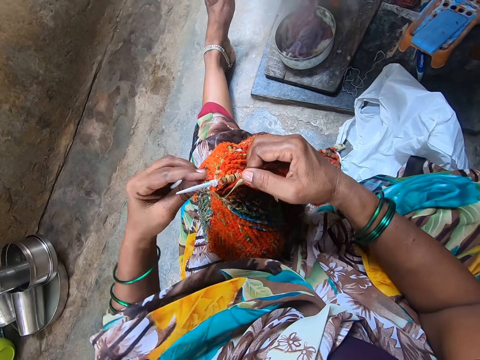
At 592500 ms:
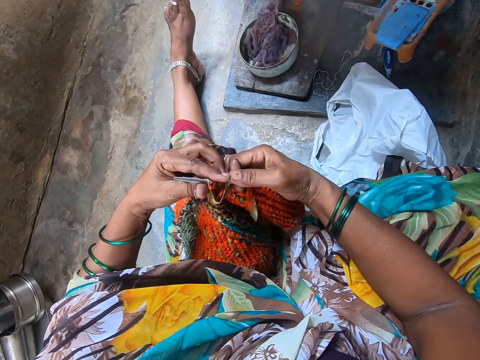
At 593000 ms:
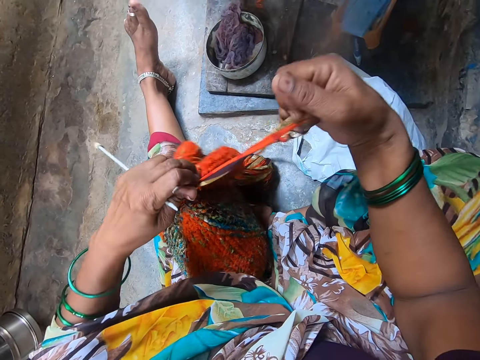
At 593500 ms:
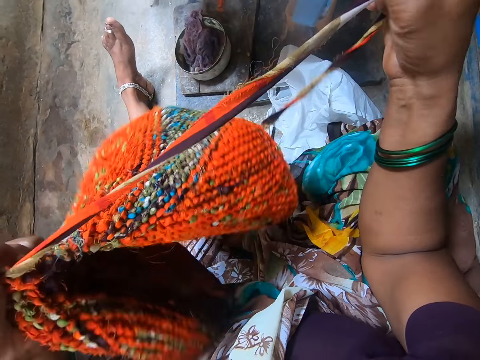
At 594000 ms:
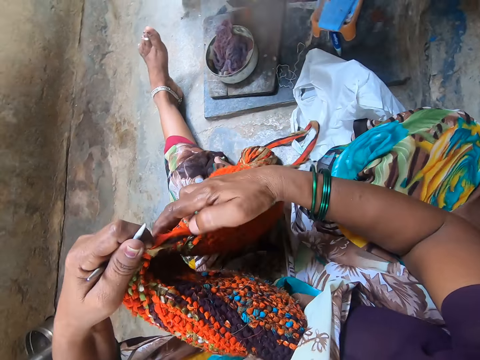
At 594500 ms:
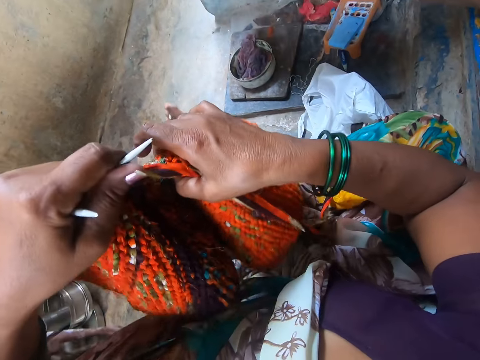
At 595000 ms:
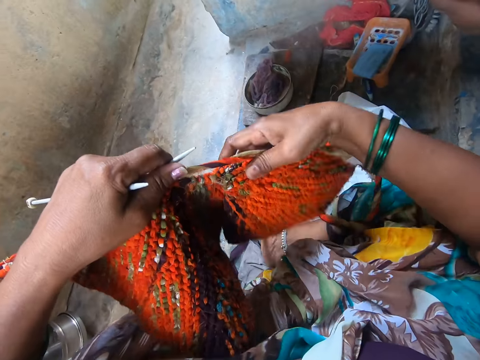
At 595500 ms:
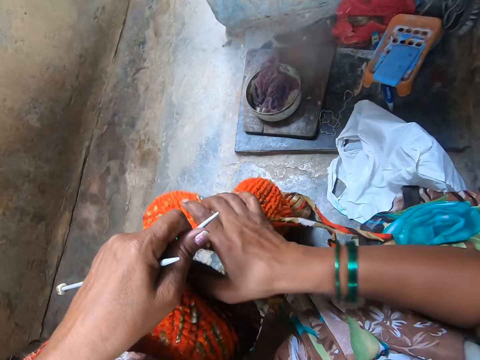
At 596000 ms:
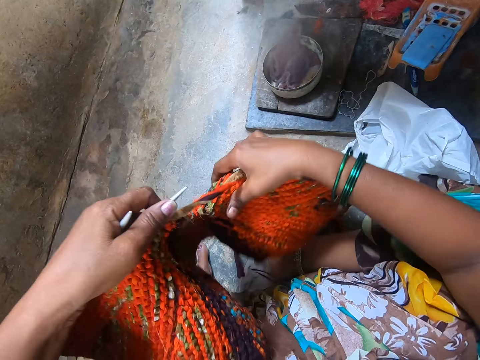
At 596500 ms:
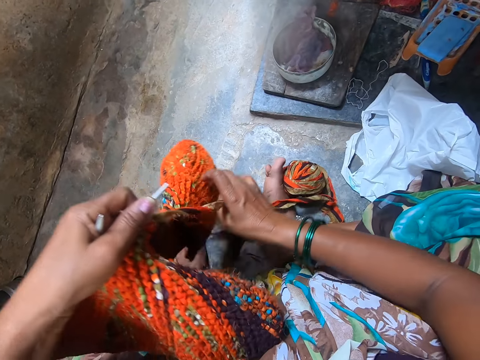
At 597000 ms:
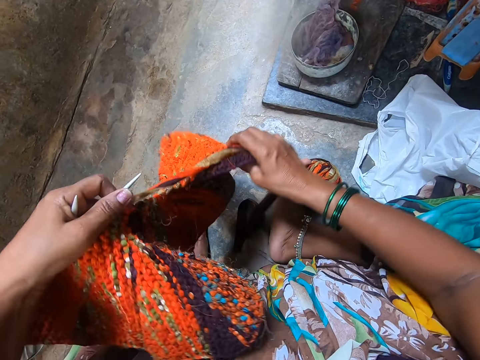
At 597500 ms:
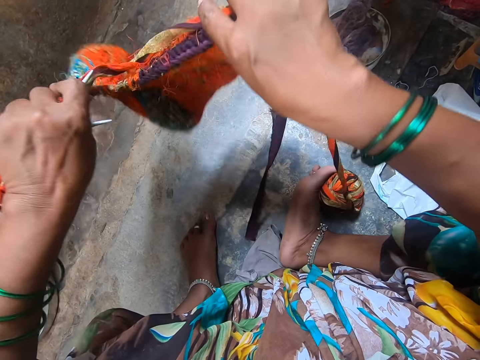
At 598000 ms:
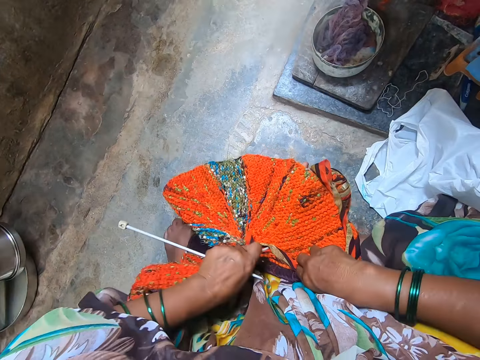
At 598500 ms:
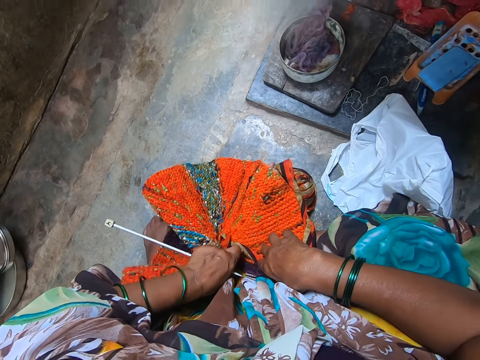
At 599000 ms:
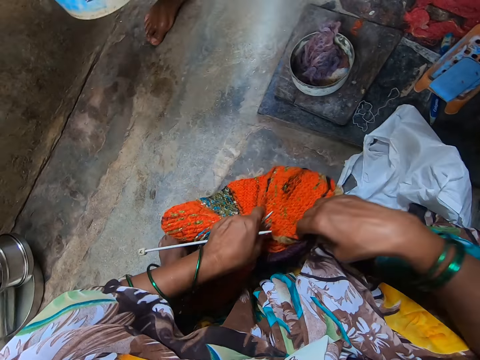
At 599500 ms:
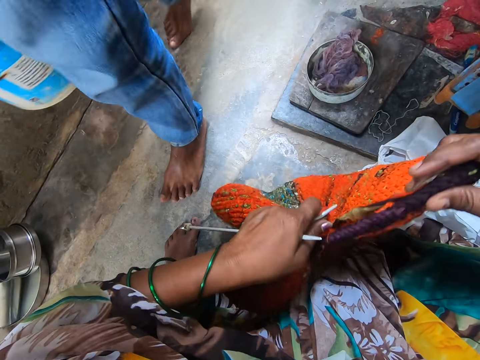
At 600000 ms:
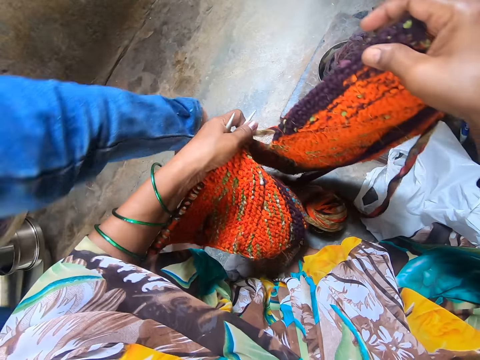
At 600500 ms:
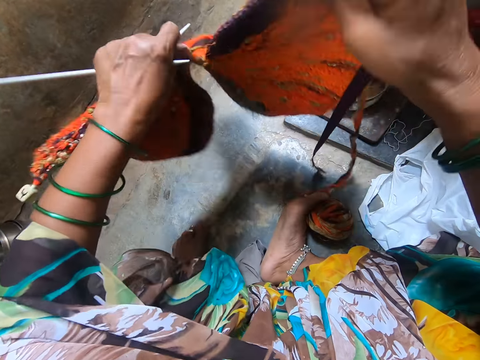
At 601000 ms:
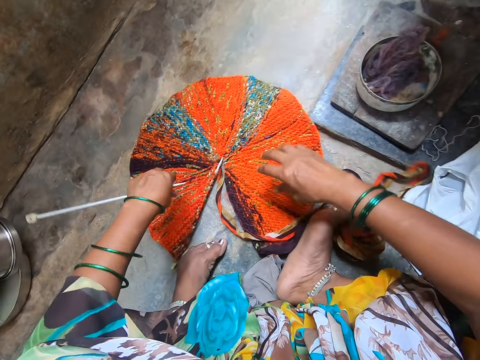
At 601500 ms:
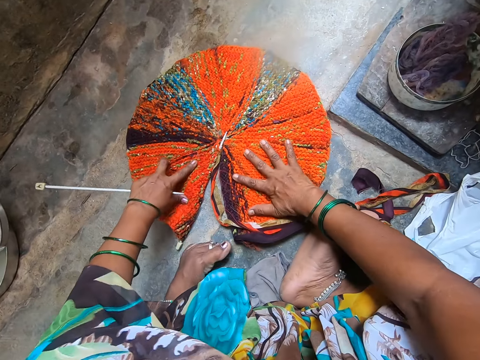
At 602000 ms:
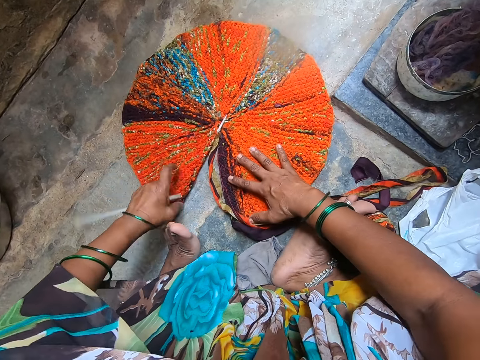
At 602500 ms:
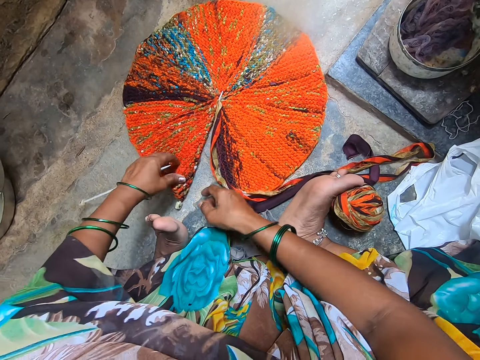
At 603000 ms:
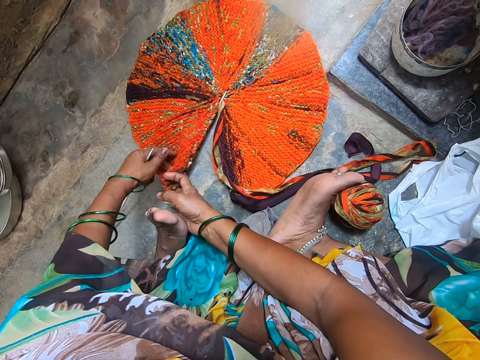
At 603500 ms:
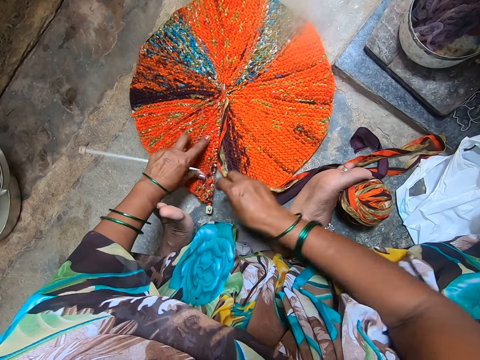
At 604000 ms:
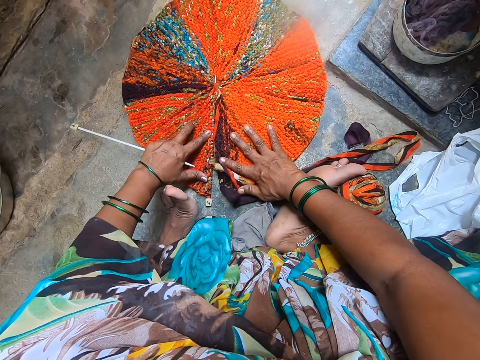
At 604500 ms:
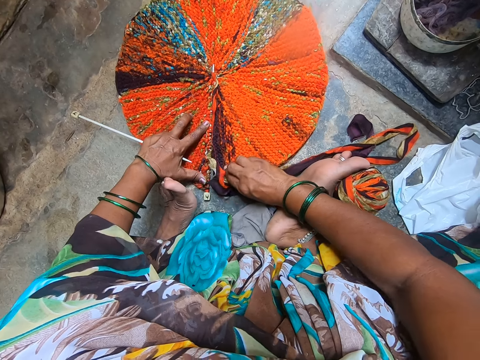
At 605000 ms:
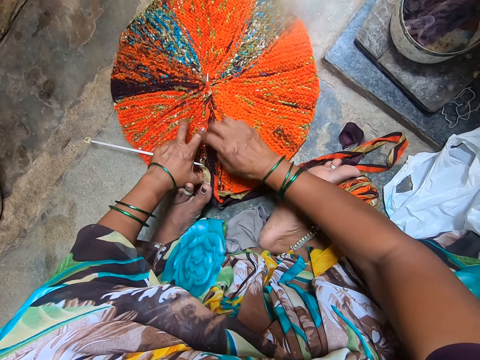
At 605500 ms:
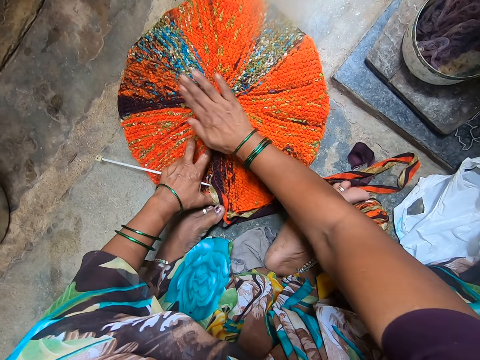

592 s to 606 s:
The camera wearer holds the knit fabric or cloth and knitting needles in her left hand. She pulls yarn from the knit fabric with her right hand. She places the knit fabric on the floor. A man walks in. The camera wearer touches the knit fabric on the floor with both her hands. She aligns the cloth on the floor.

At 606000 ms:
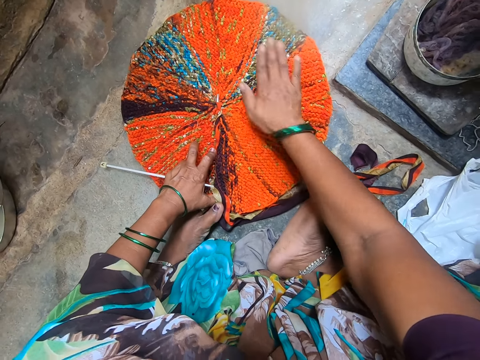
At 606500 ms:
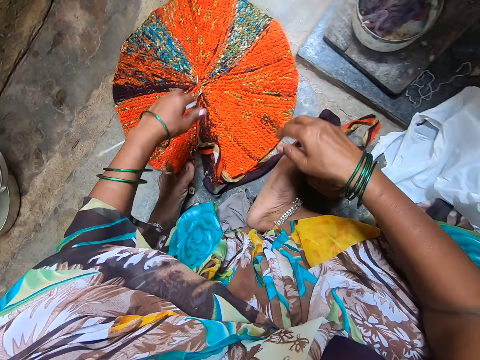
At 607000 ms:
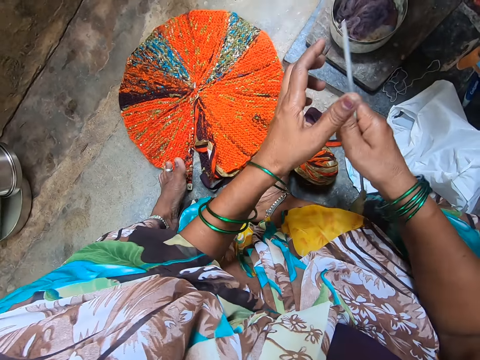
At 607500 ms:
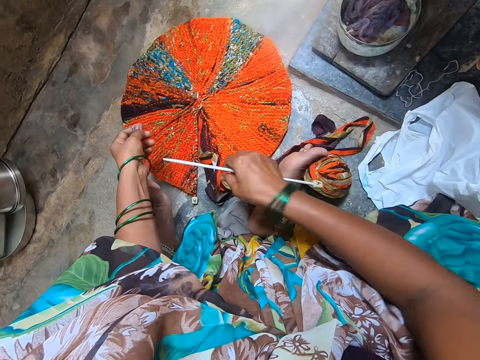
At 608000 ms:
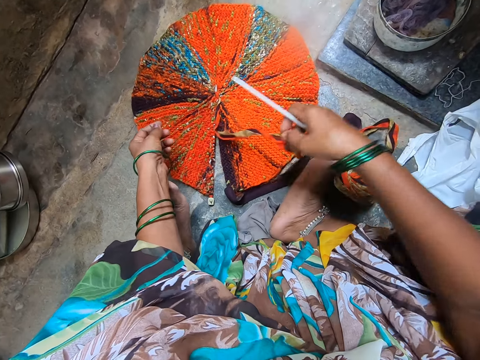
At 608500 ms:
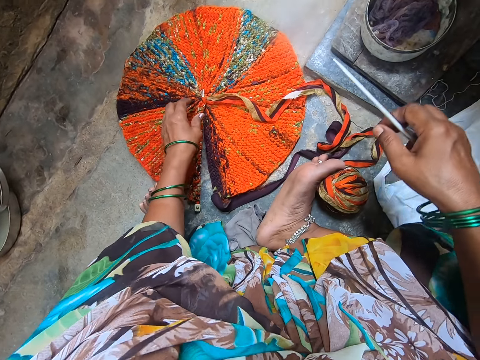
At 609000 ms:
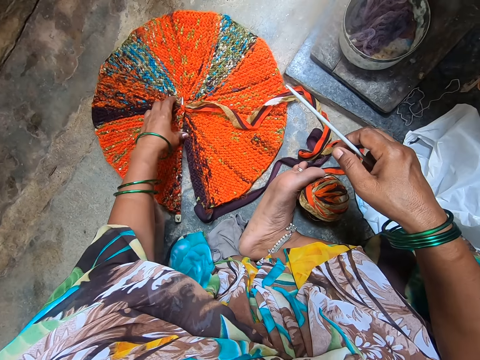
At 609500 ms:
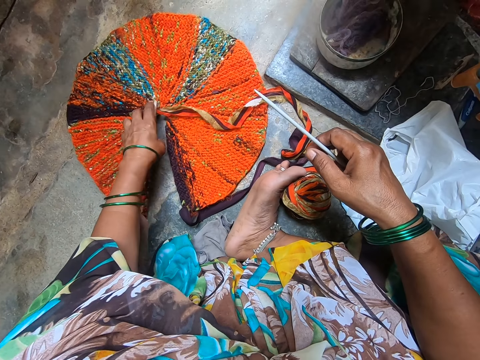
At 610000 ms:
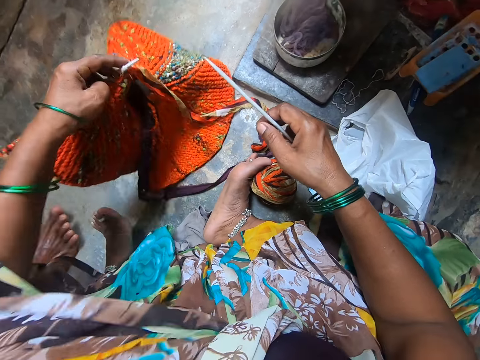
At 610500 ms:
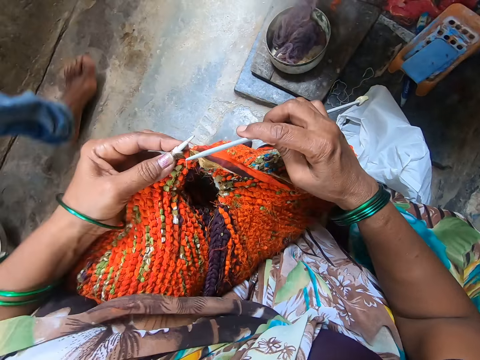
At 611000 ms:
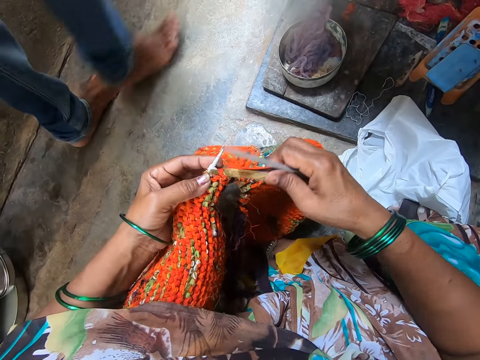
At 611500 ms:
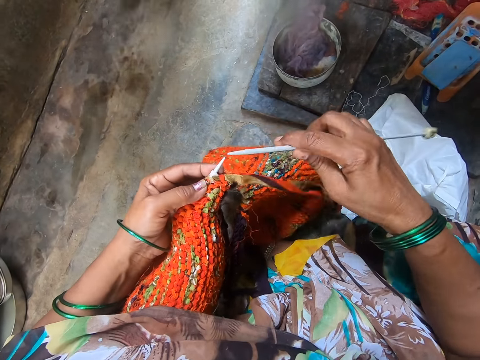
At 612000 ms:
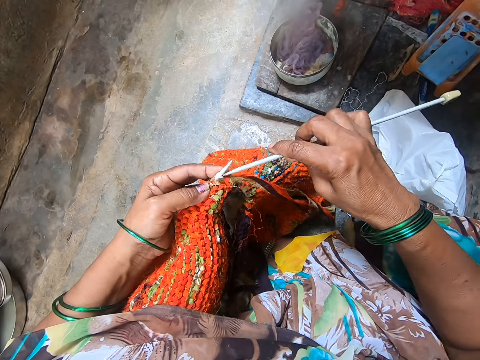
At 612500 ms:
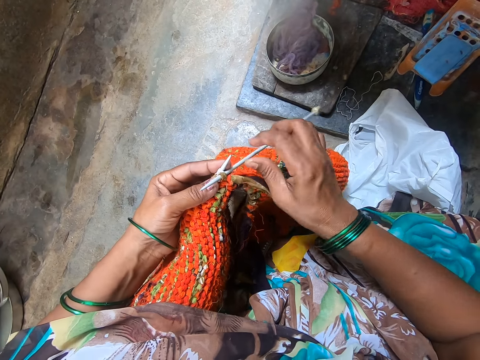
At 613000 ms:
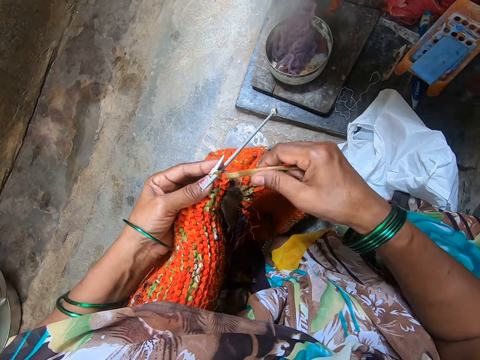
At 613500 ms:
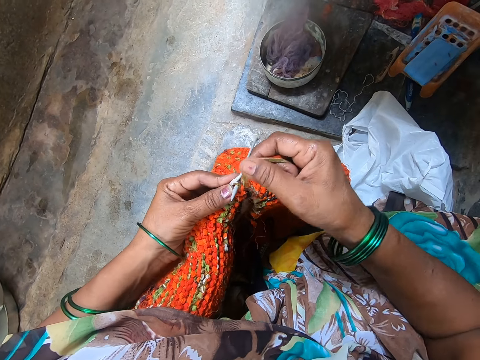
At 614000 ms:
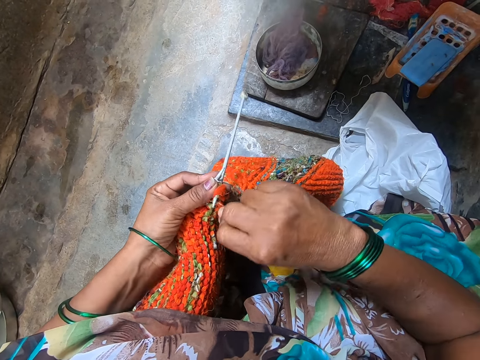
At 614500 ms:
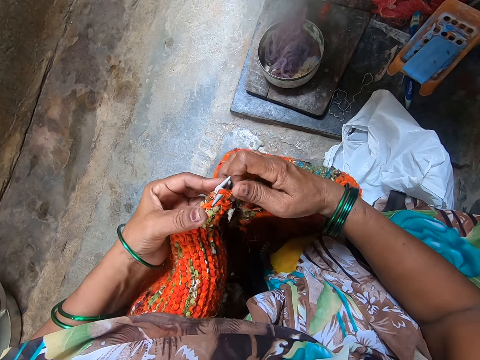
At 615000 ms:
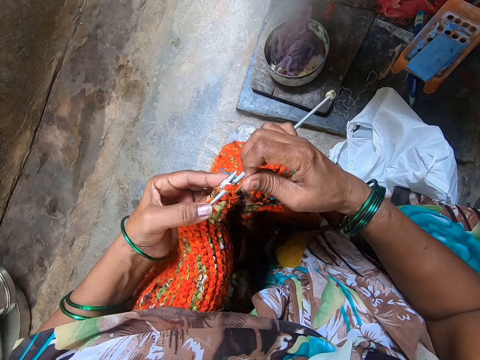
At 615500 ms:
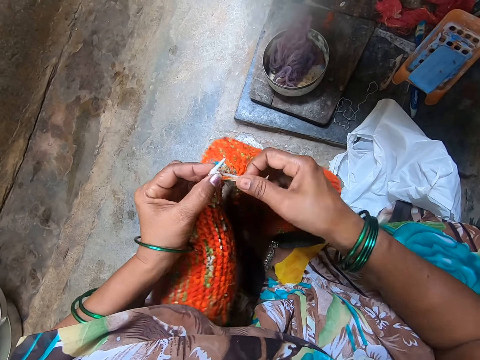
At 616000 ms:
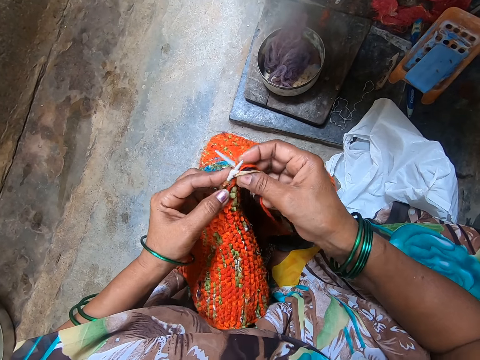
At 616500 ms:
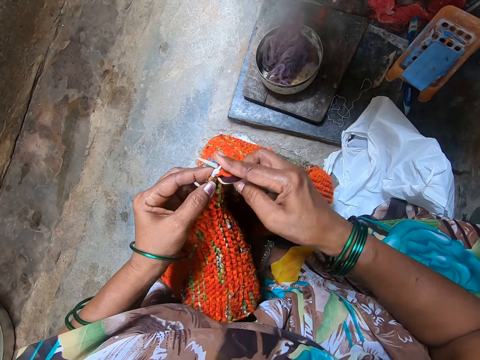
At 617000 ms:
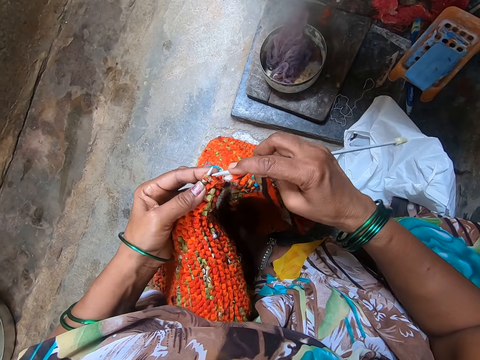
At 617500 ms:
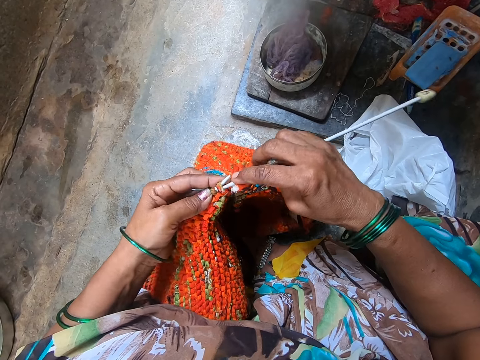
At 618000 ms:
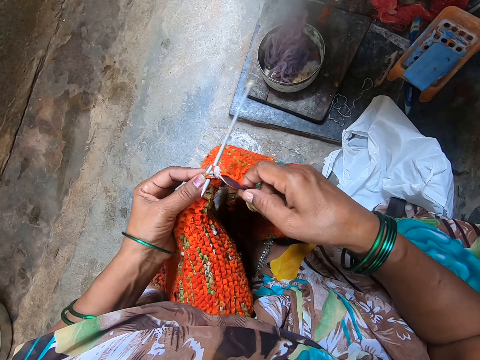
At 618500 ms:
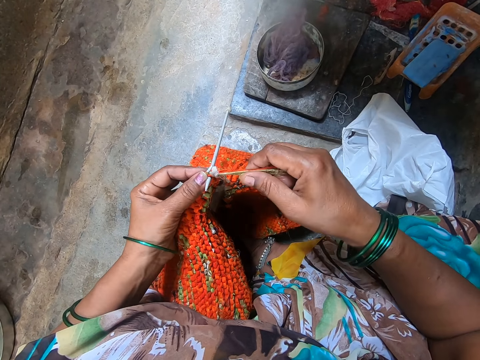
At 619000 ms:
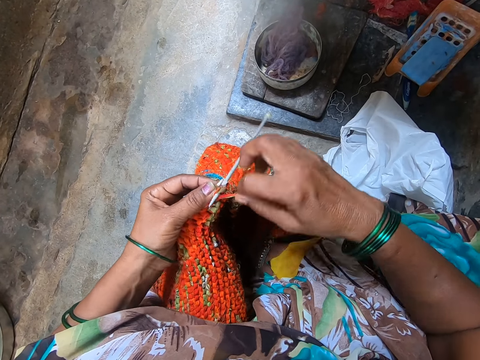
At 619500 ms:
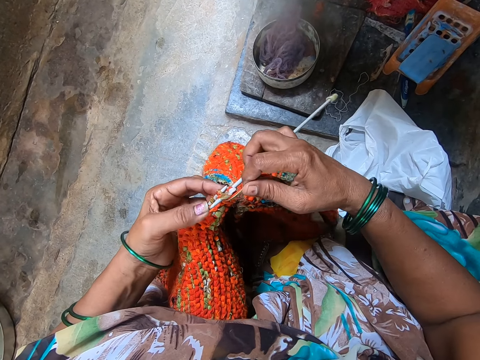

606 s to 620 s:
The camera wearer passes the knitting needle from her left hand to her right hand. She moves a yarn on the knit fabric on the floor with her right hand. She picks up the knit fabric from the floor by the knitting needle with her left hand. A man walks out. The camera wearer puts the knitting needle in her right hand into the knit fabric. She knits the fabric with yarn and the knitting needles.
